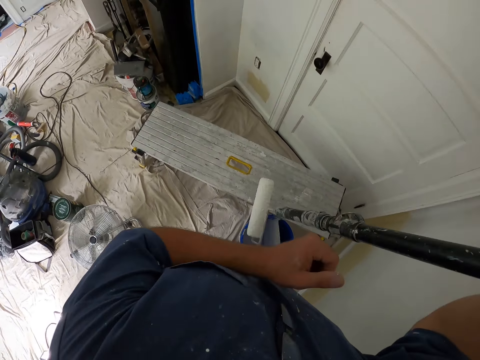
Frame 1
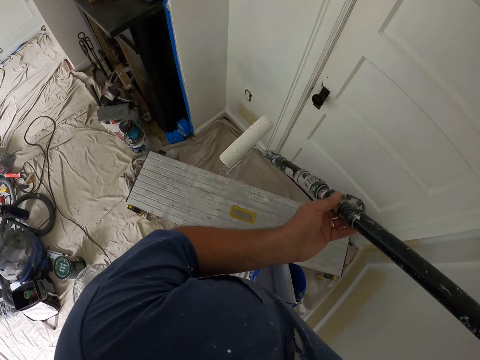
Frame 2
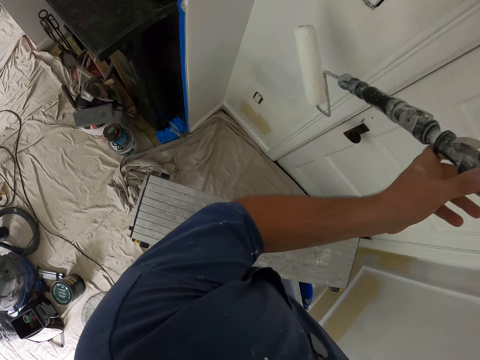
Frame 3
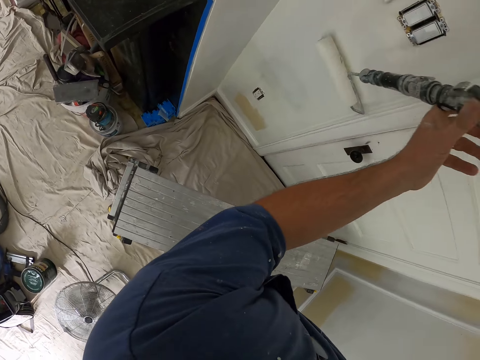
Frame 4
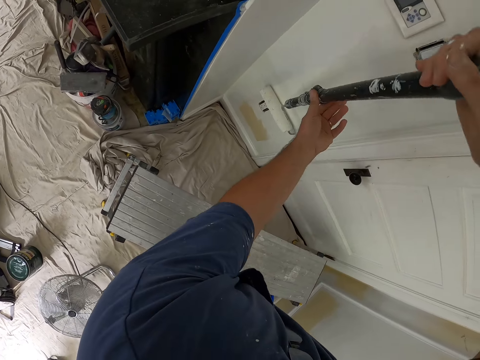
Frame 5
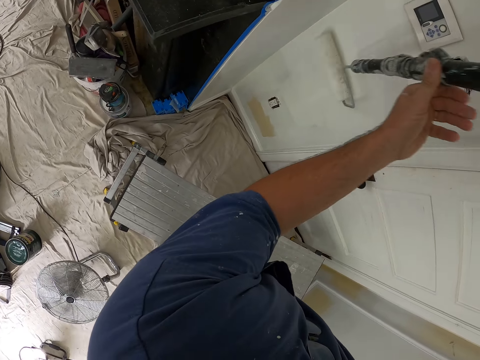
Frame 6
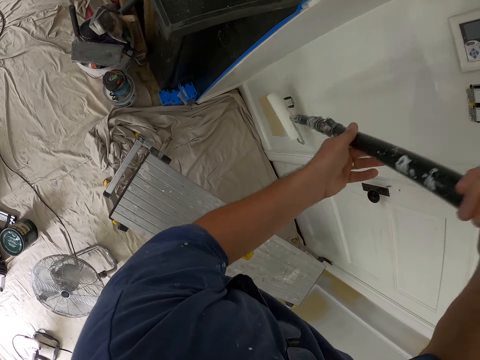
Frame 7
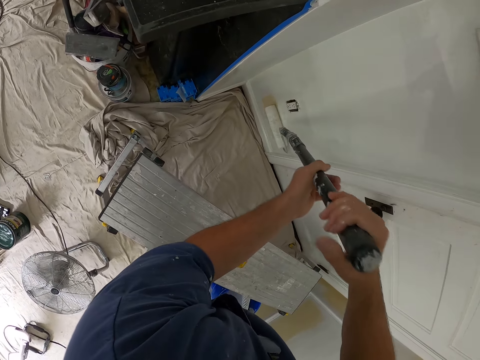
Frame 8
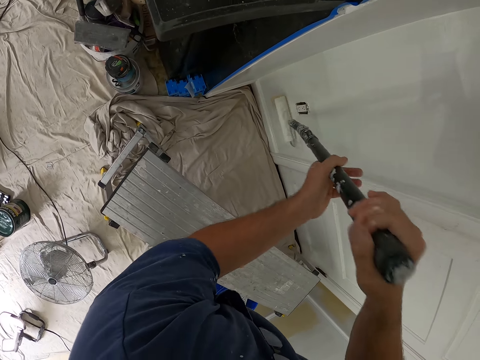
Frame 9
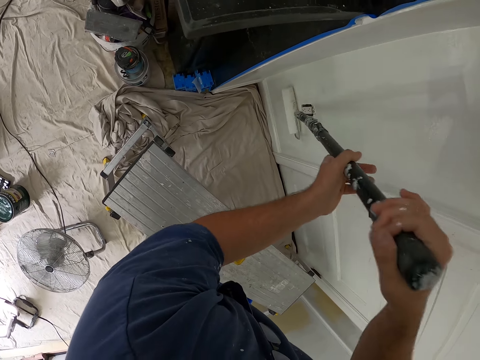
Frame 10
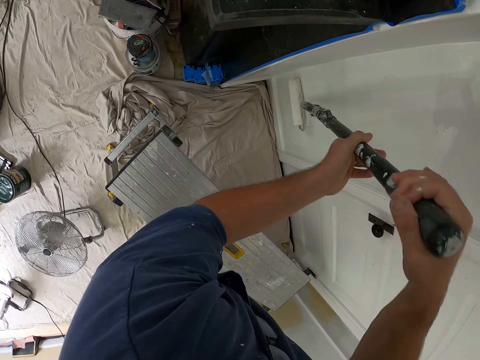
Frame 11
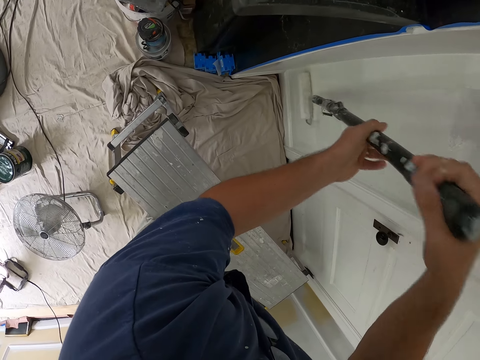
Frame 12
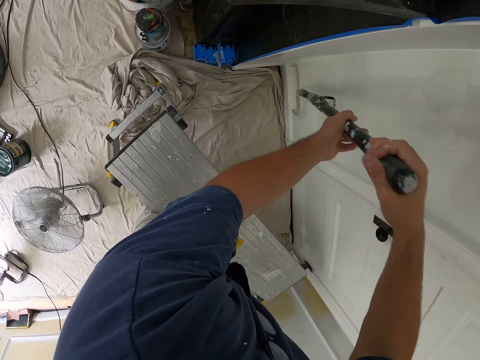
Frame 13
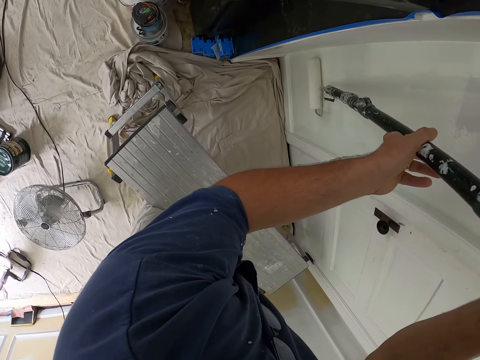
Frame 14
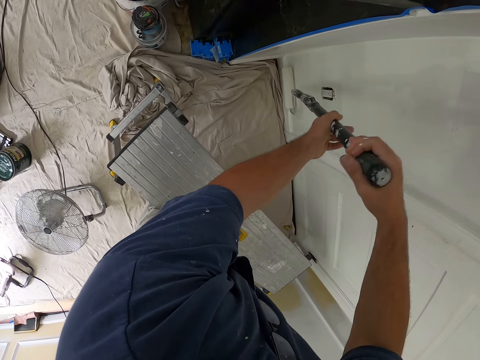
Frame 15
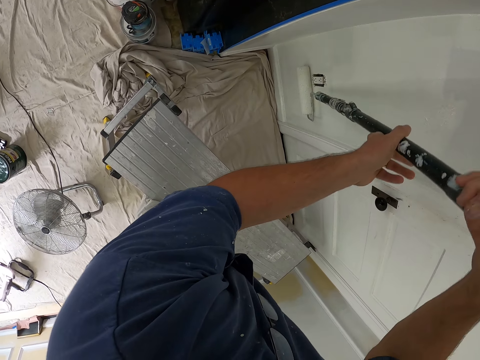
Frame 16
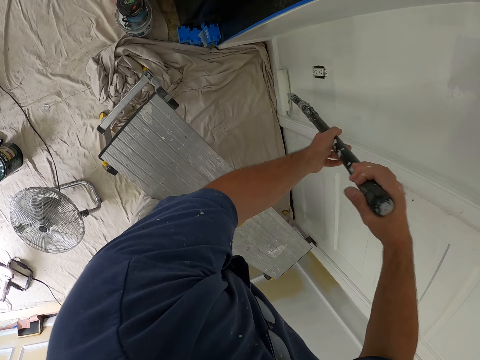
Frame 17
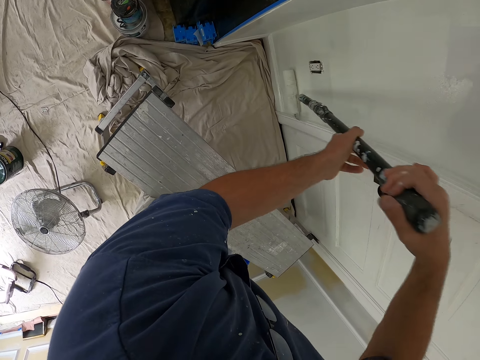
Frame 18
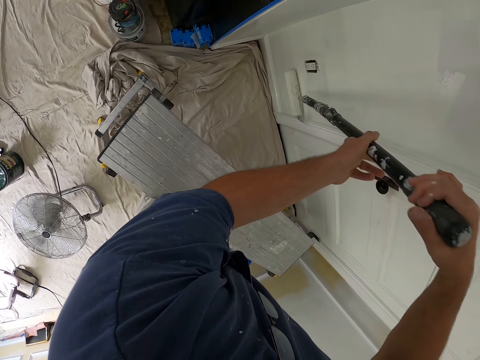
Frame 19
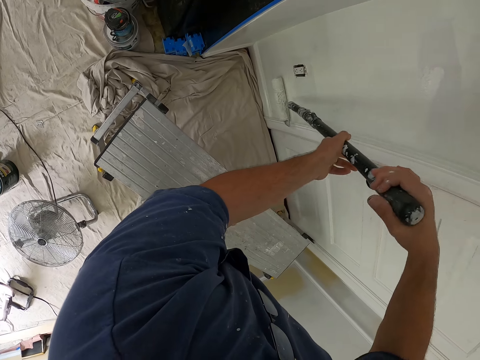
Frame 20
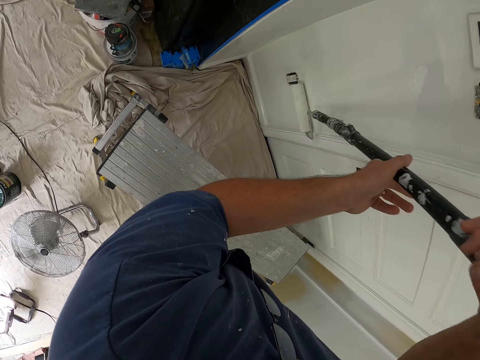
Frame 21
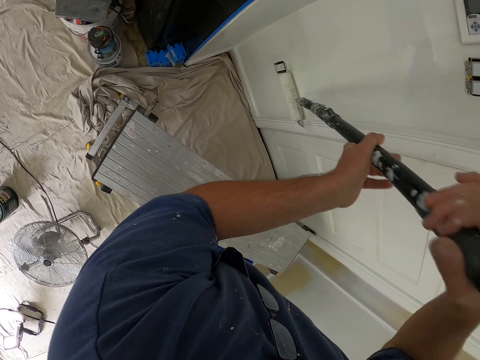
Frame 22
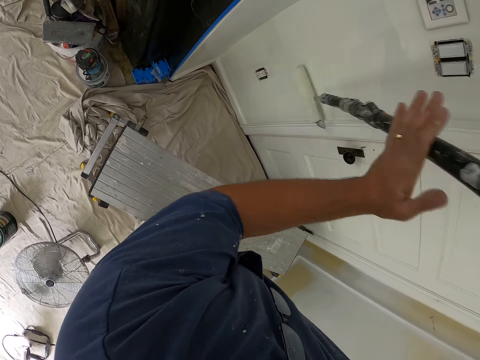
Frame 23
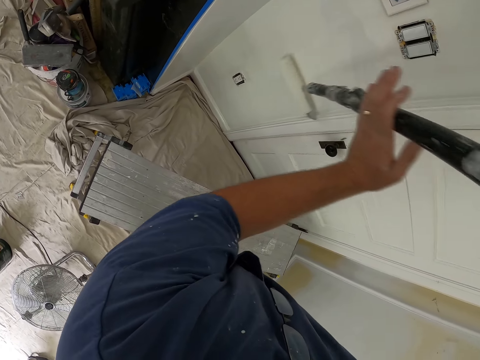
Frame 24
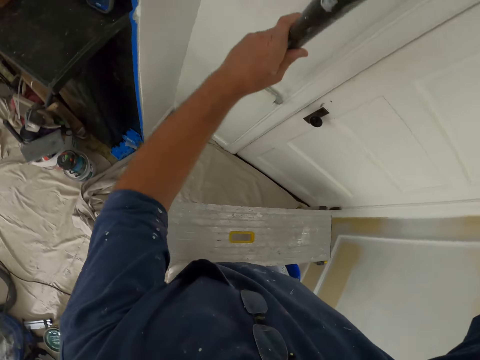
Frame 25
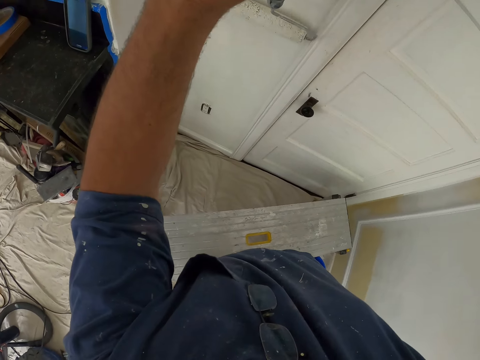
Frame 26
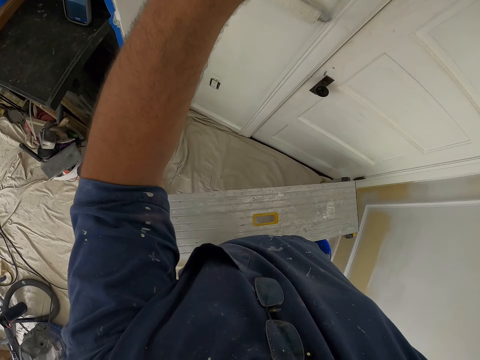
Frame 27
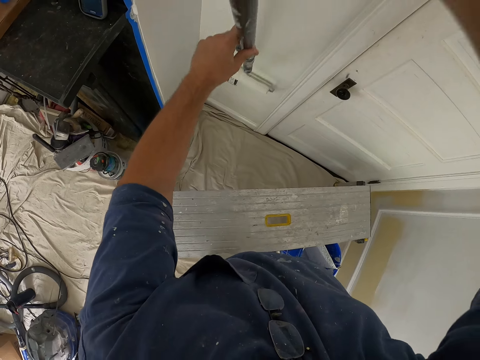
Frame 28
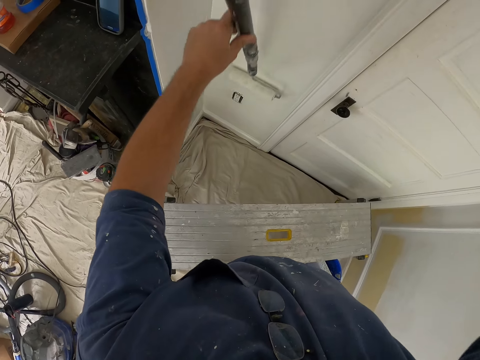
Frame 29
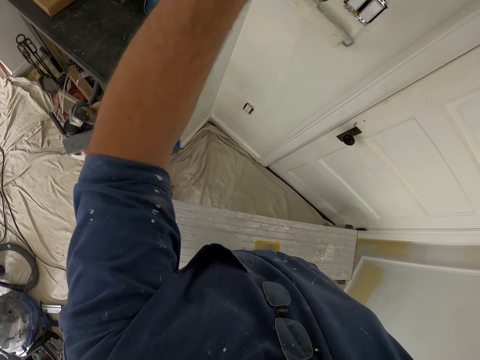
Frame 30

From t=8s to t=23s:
The camera wearer paints a wall with the paint roller. They pick the paint roller from the paint barrel. They start to paint.

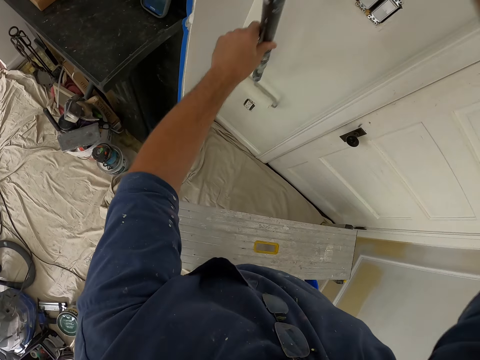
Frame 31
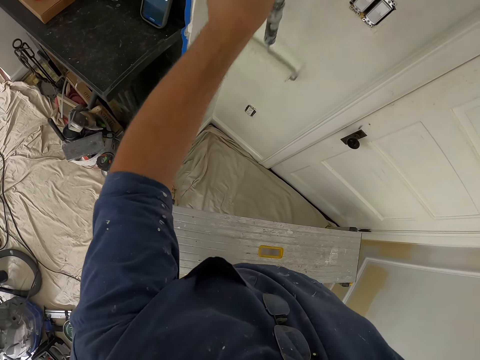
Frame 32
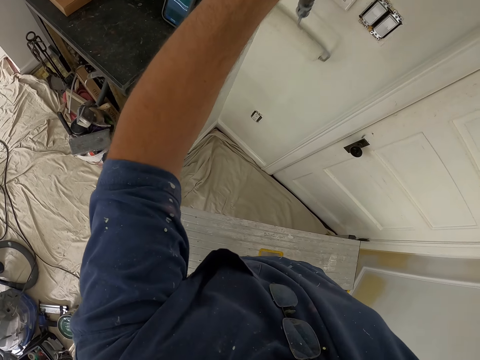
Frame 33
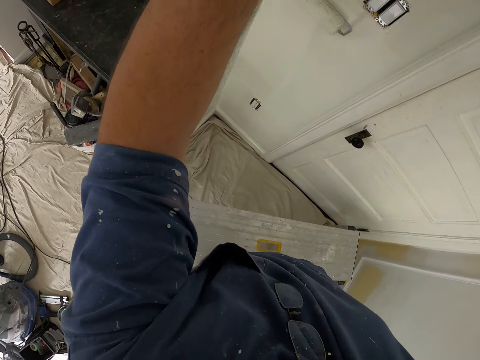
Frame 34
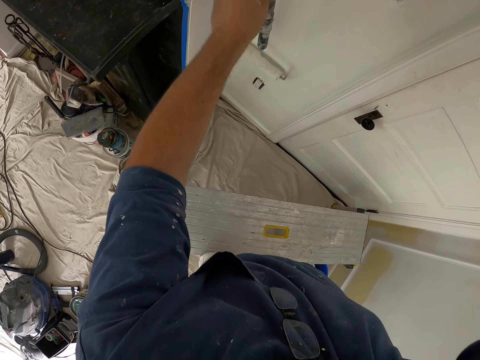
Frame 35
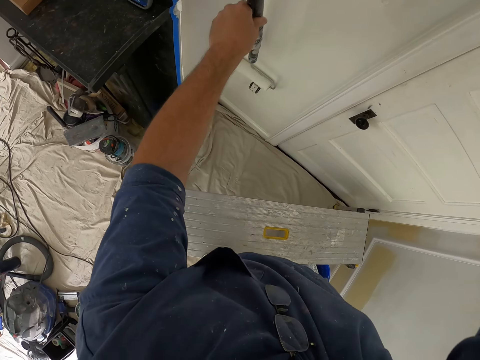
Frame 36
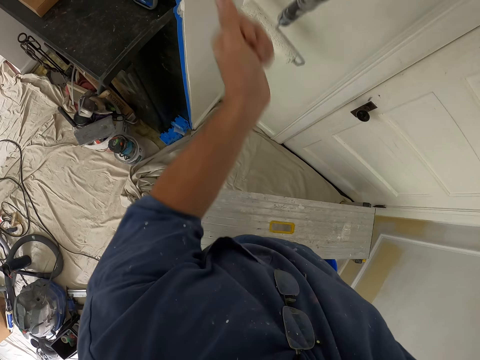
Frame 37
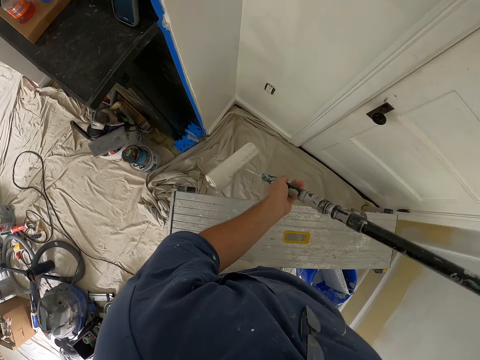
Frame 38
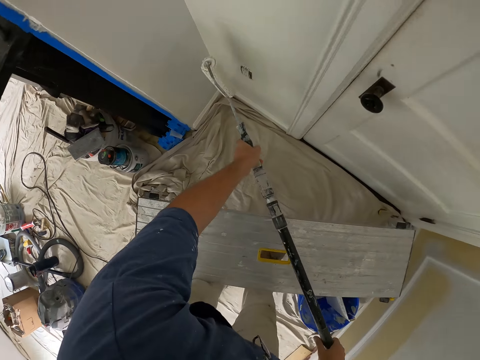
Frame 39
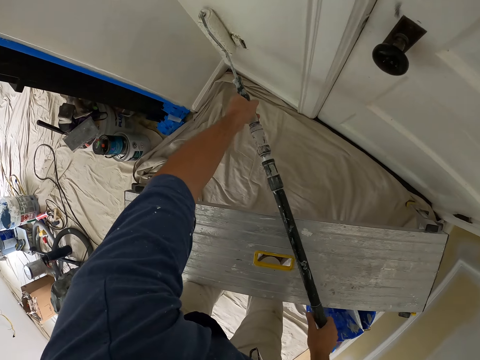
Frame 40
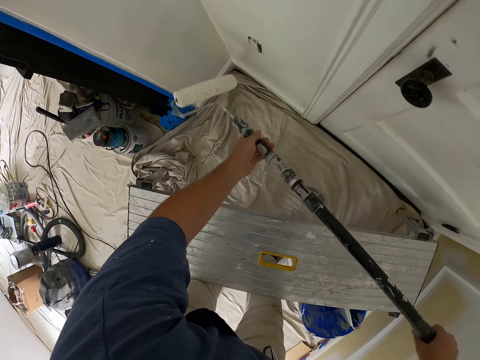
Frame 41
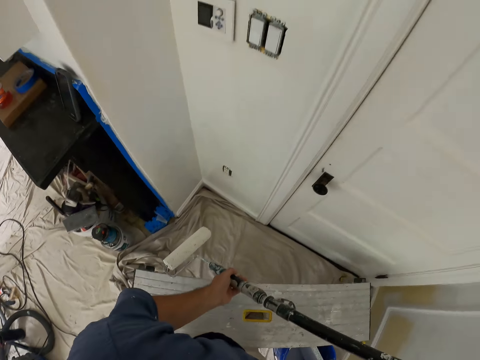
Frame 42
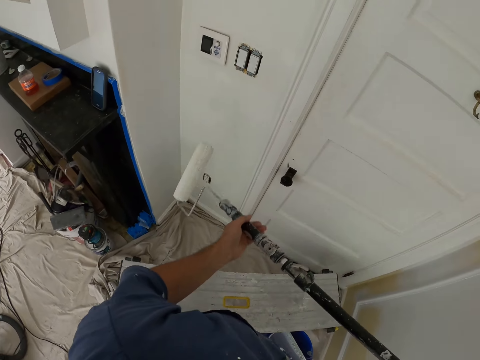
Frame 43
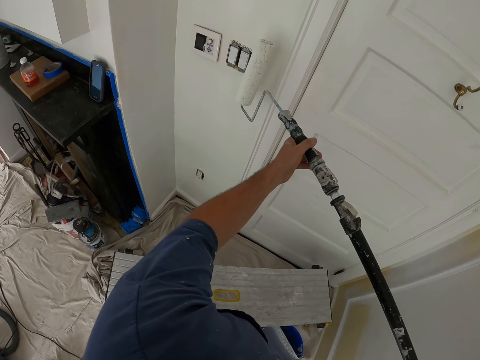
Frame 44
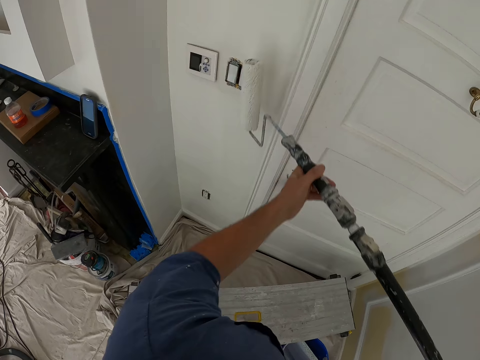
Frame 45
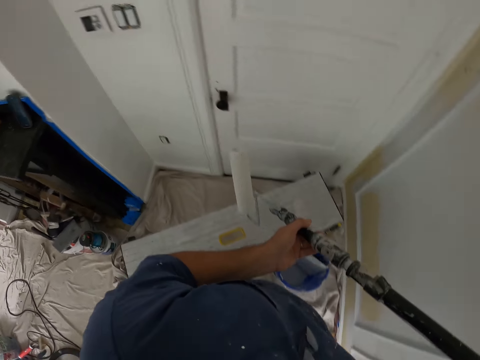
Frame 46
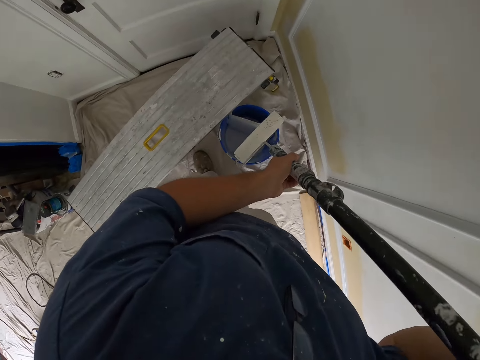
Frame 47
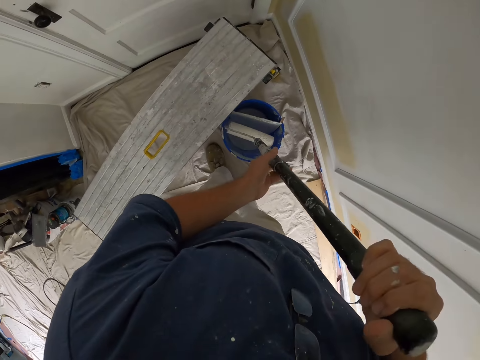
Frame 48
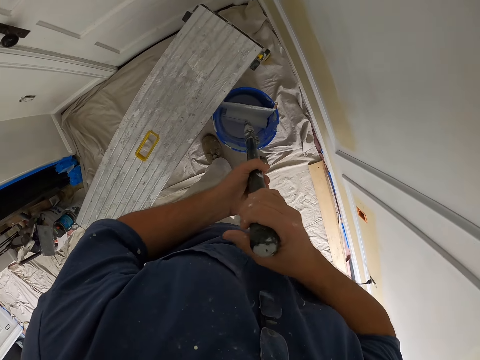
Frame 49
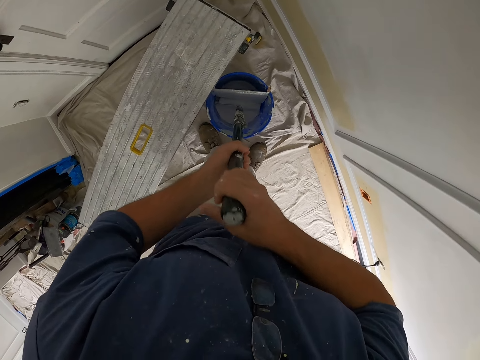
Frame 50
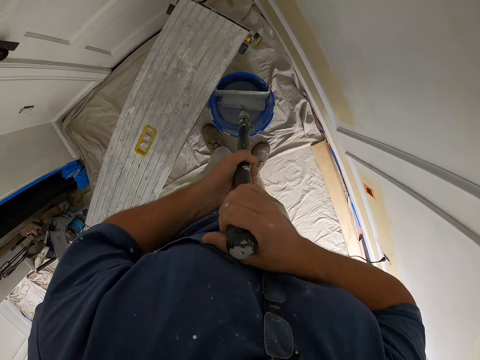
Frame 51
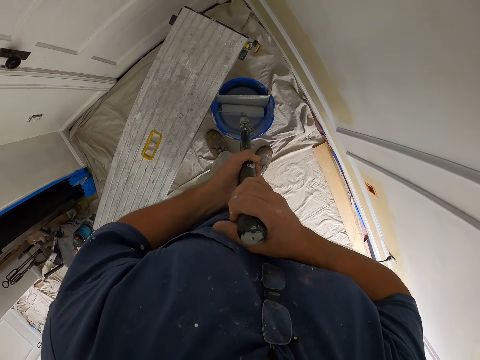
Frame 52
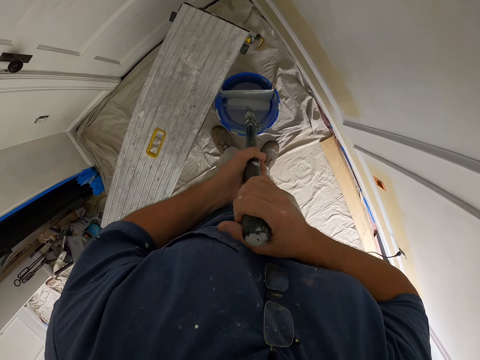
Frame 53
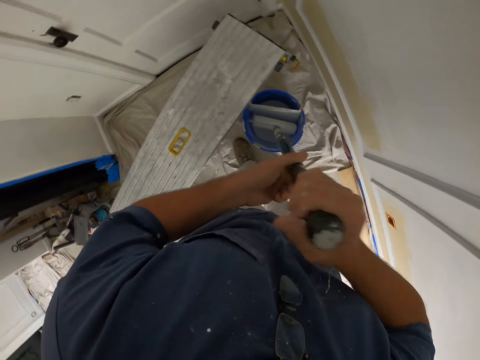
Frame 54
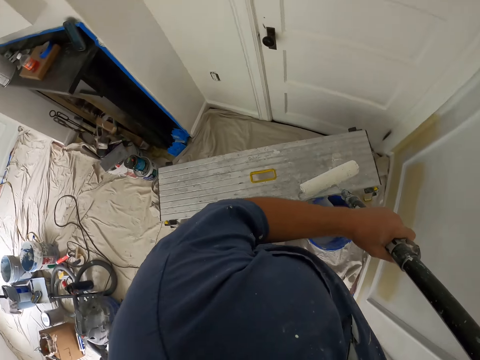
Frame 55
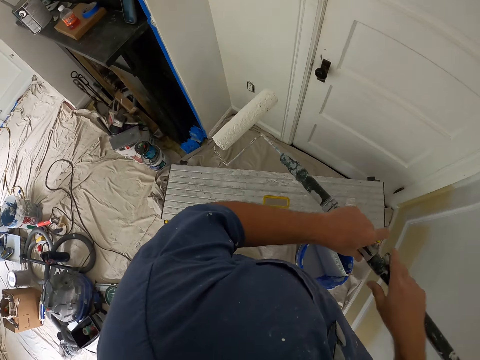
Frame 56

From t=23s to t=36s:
The camera wearer turns the paint roller. They paint the wall with the paint roller. They paint the wall with the paint roller again. They dip the paint roller into the bucket of paint.
